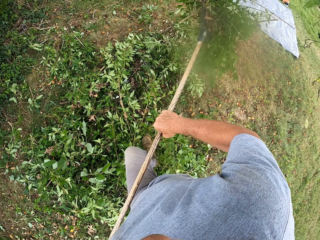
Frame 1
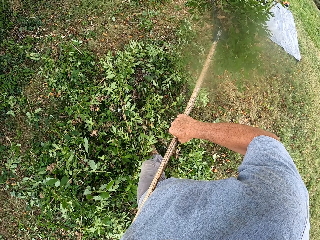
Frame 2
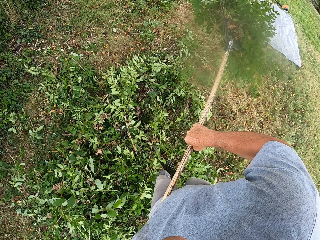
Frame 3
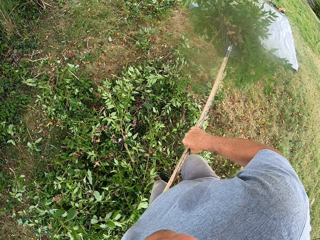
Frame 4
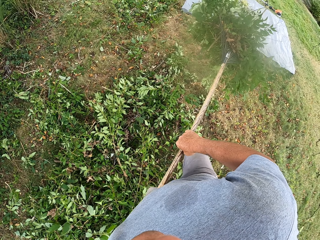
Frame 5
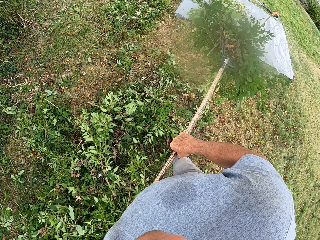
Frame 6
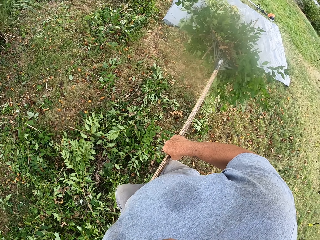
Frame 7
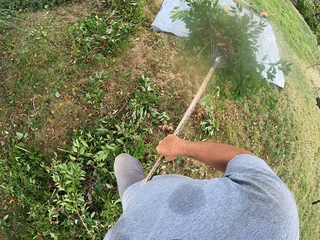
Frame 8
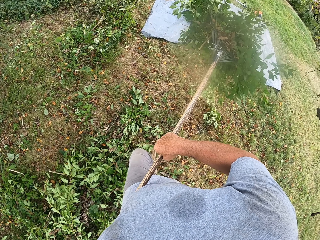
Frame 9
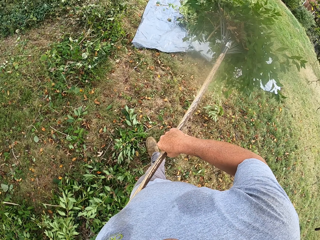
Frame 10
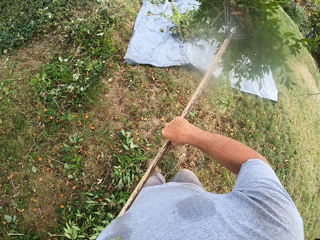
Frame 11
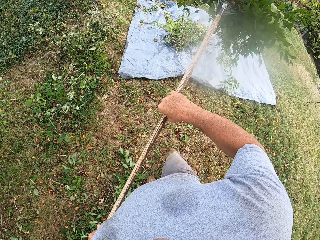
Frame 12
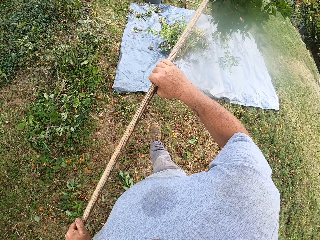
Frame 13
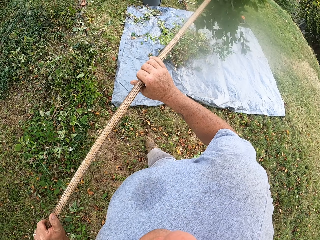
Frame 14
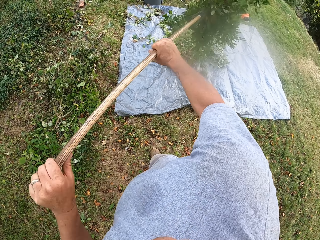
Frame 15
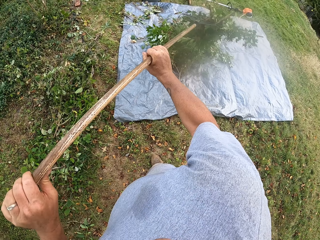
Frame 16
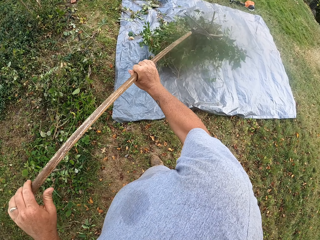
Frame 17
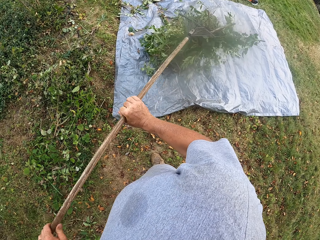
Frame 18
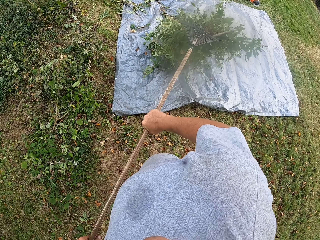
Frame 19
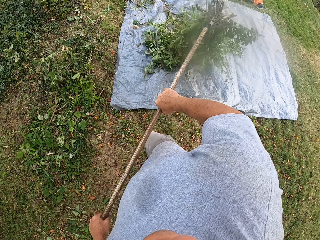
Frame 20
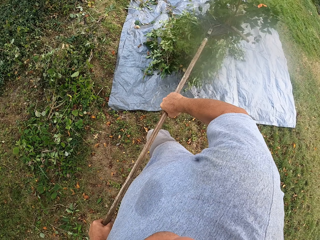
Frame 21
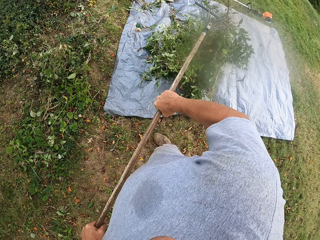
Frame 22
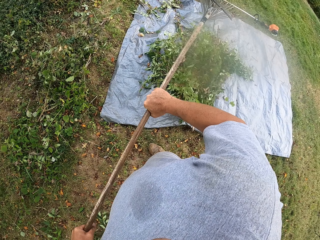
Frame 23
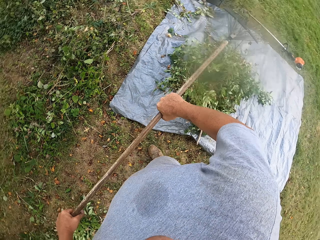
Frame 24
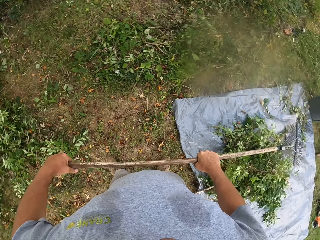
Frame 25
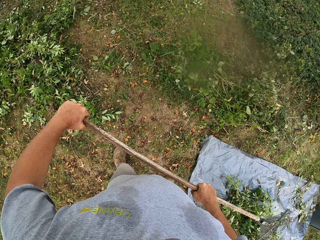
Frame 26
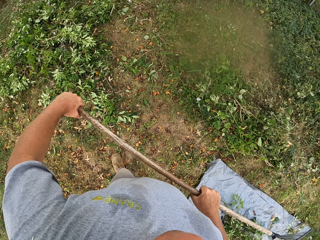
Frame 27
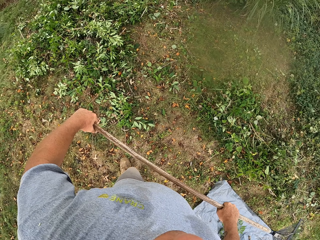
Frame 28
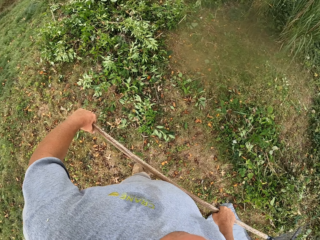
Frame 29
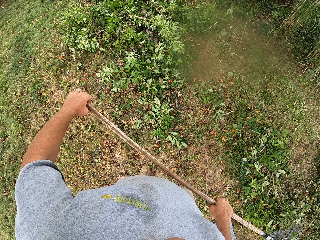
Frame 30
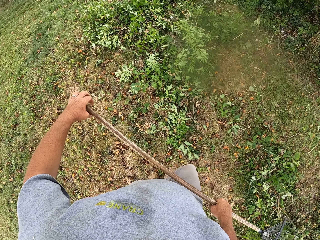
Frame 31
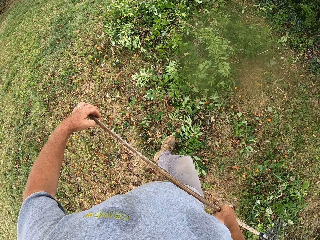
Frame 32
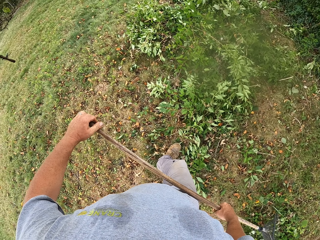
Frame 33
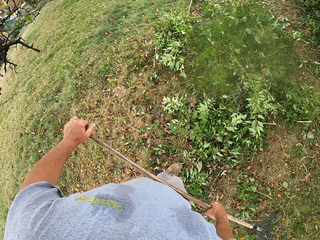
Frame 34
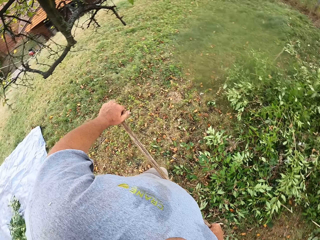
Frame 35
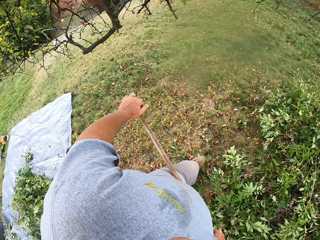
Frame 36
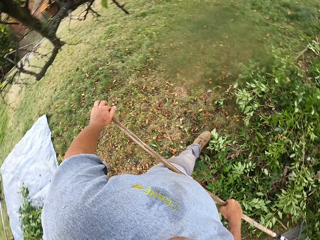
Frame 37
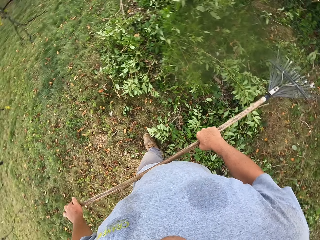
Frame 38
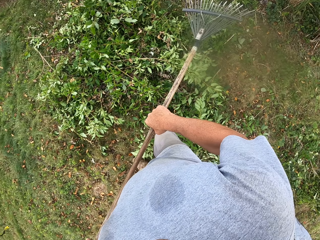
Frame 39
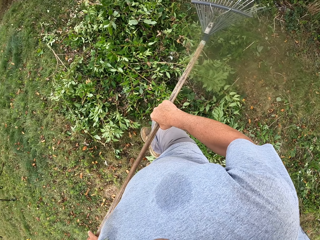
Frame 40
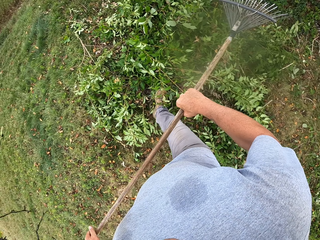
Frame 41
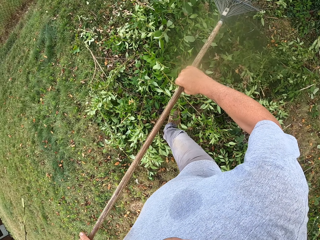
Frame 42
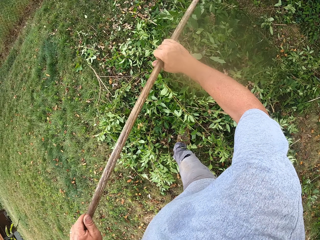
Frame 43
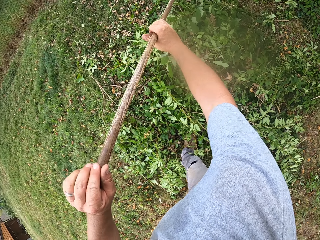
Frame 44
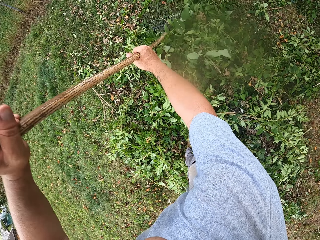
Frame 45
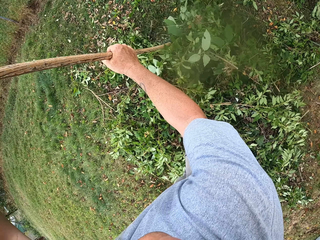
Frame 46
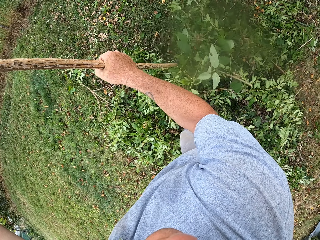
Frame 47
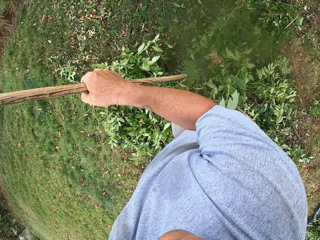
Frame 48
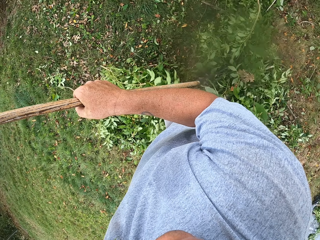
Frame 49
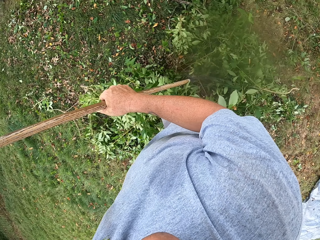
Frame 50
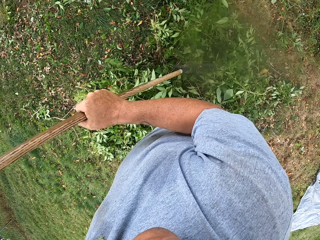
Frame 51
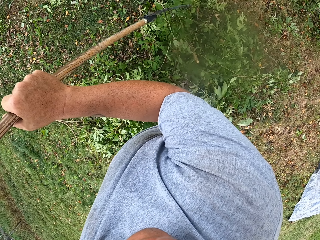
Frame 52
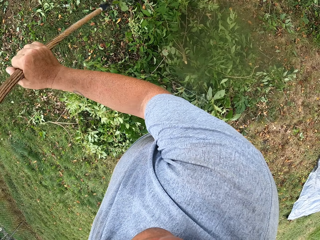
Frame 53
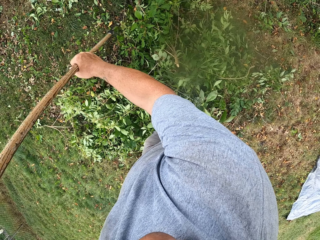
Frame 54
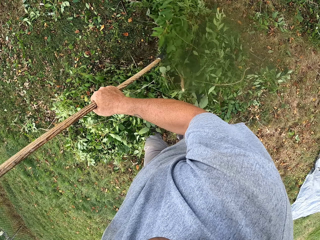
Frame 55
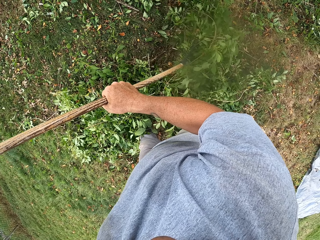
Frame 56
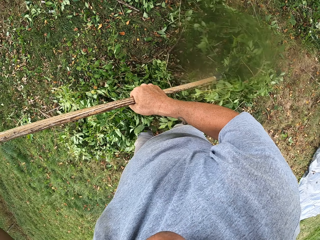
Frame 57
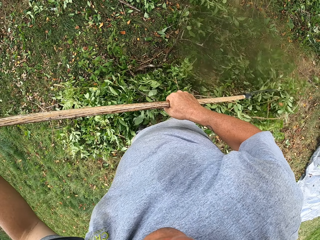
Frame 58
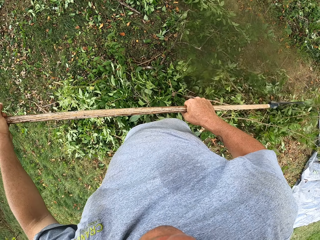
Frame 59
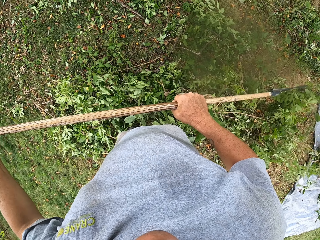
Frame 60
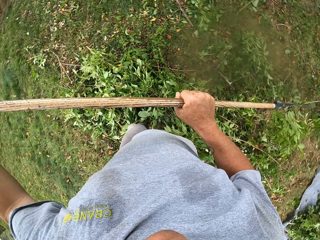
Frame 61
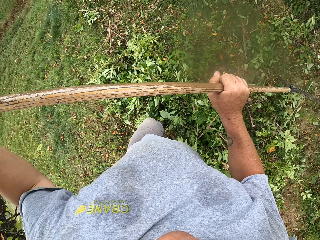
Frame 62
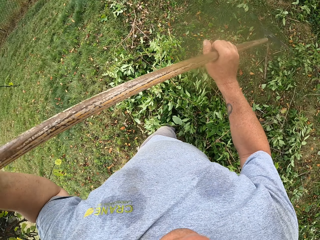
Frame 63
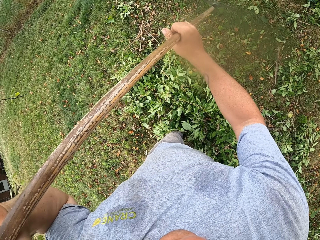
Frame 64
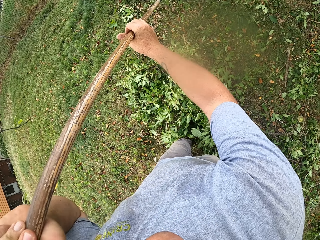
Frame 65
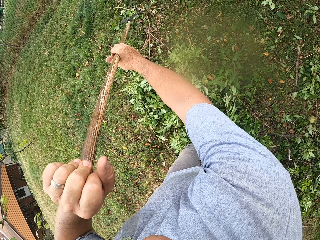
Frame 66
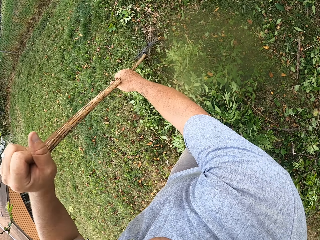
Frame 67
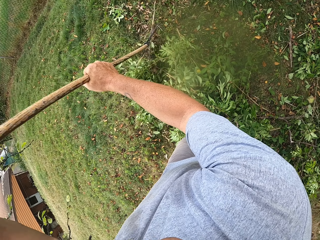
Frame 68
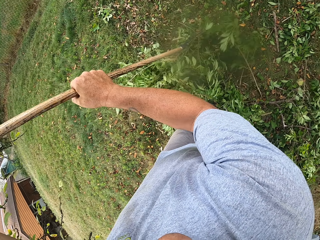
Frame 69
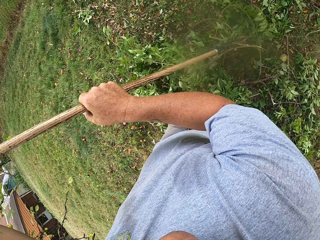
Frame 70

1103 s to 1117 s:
The camera wearer carries the branches or leaves using a rake. They drop the leaves on the sack. They turn around, walk on the compound and turn around. They pull the branches on the ground using a rake.

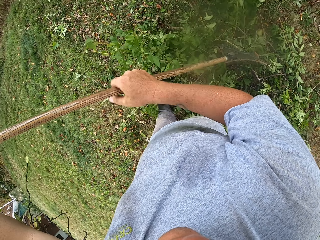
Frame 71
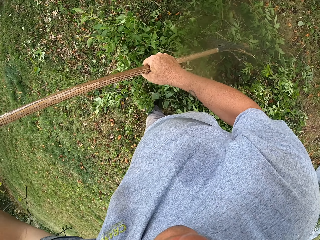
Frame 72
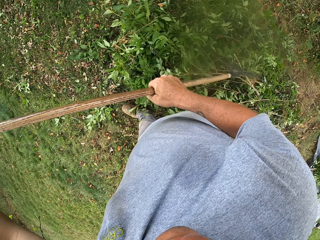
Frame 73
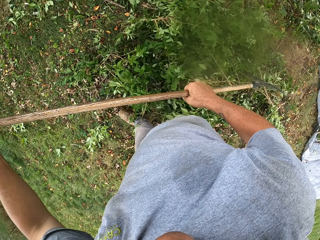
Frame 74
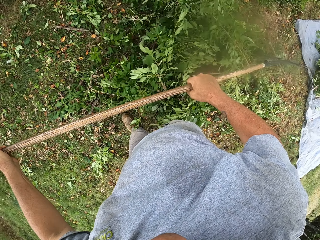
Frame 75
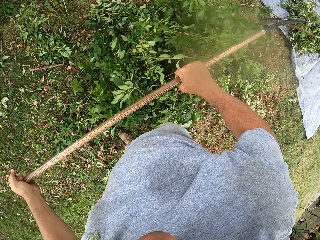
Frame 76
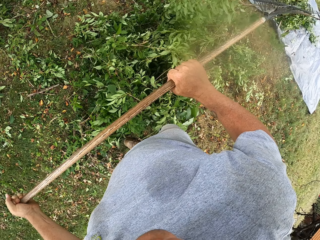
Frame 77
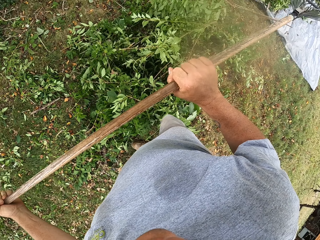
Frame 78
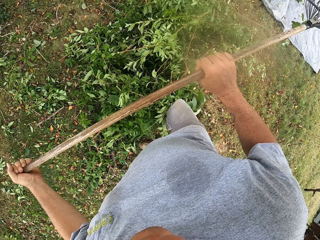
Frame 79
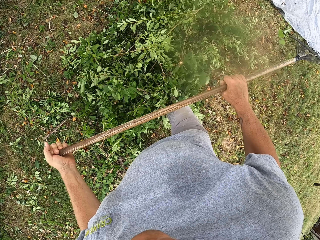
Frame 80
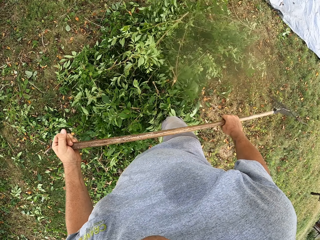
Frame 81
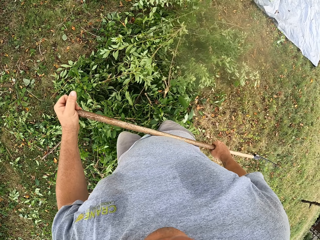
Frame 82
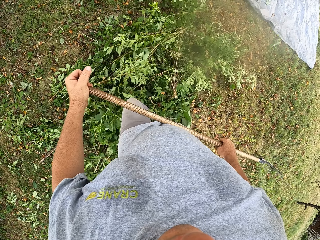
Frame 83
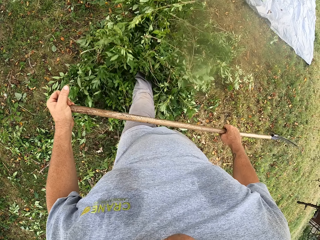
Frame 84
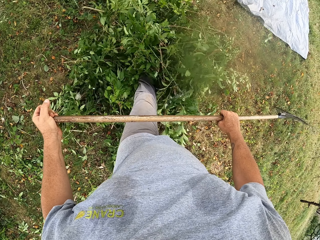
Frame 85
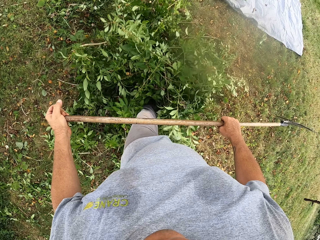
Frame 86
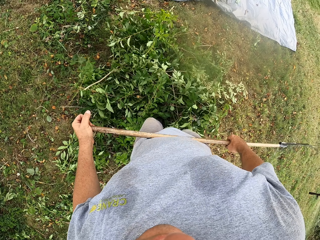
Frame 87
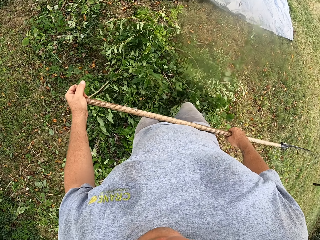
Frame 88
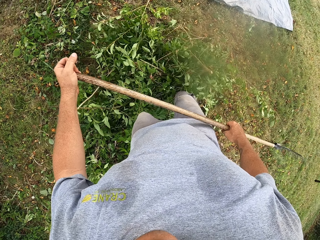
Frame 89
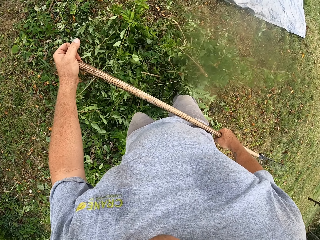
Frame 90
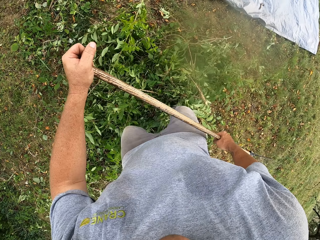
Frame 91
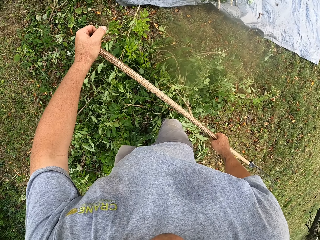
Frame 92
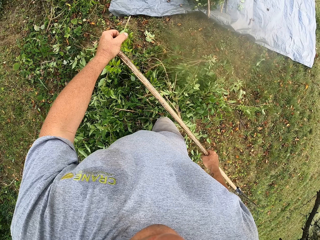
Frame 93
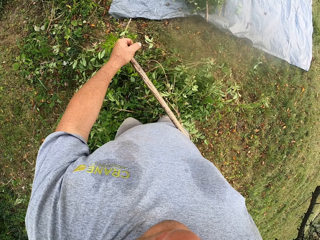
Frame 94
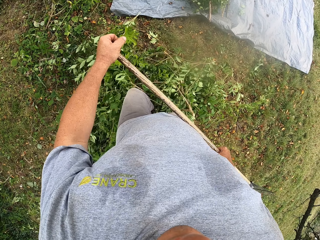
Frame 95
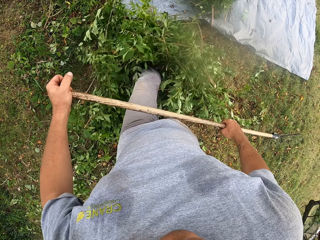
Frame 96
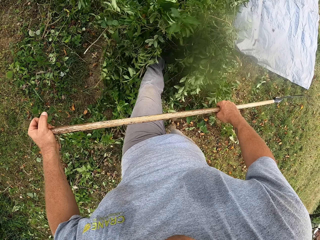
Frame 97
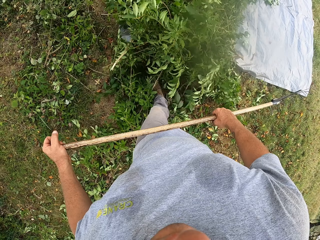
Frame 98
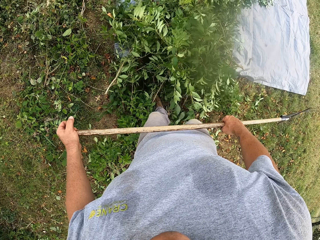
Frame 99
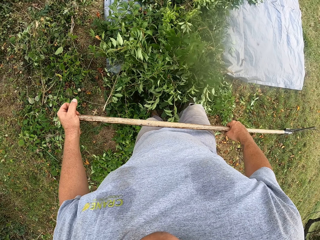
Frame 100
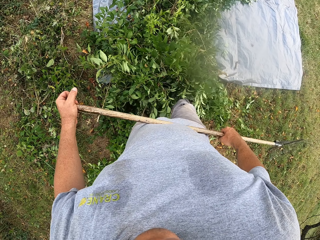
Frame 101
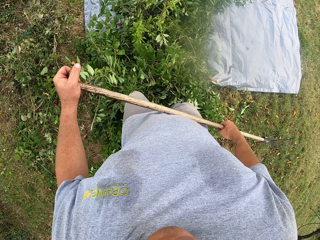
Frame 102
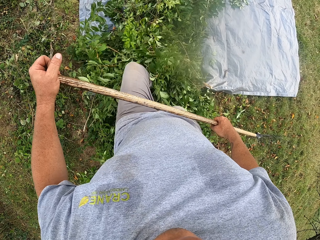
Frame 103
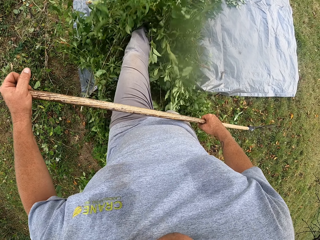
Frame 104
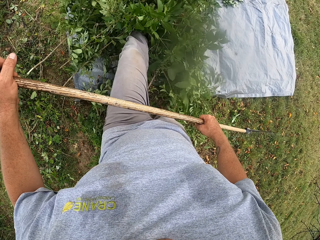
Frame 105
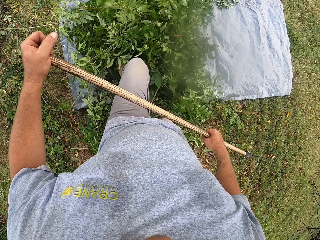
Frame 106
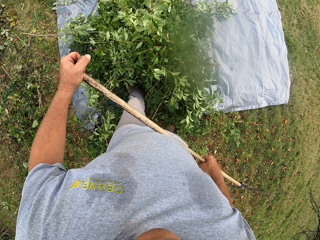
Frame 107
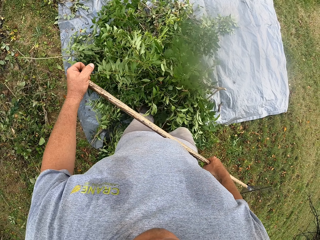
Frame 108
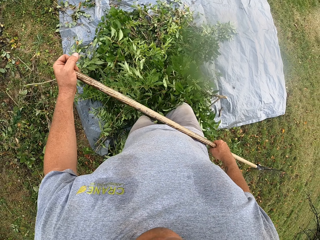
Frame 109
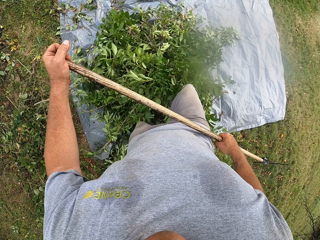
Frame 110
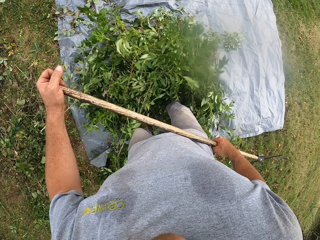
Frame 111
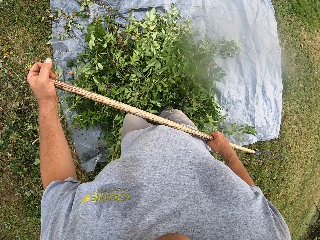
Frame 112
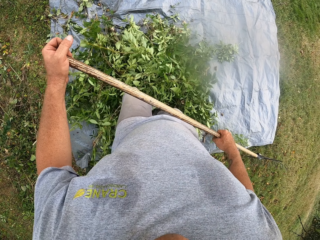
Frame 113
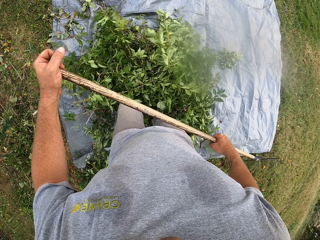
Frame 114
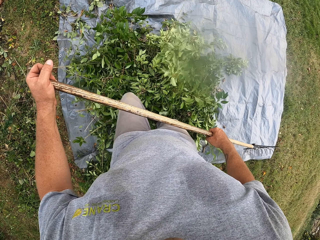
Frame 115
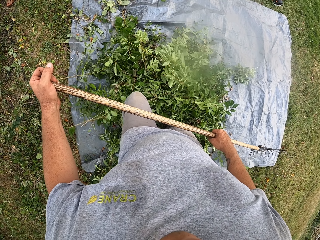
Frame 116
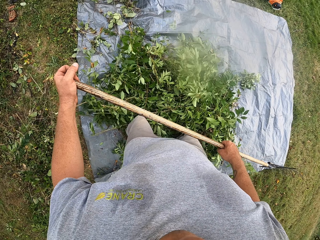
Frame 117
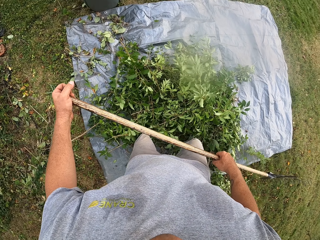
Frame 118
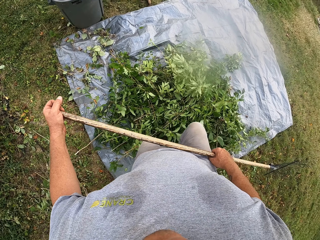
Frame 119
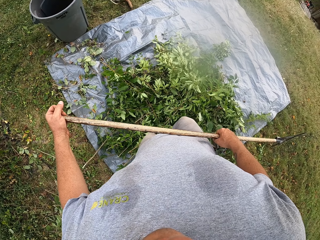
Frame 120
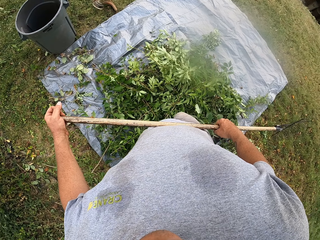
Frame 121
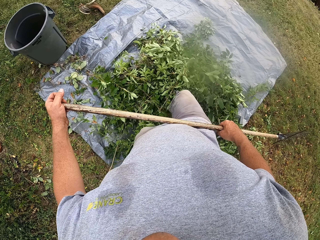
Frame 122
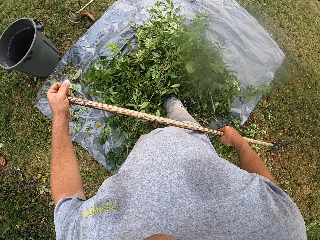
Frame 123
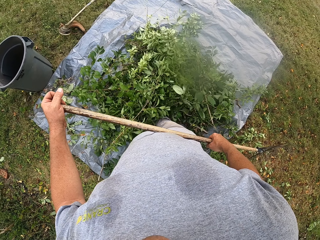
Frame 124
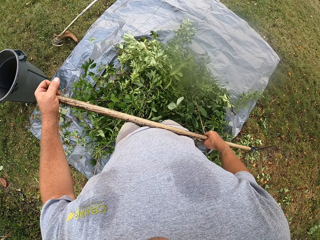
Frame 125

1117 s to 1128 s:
The camera wearer pulls the leaves with the feet. They push the branches using the legs. They pull the leaves on the sack.
